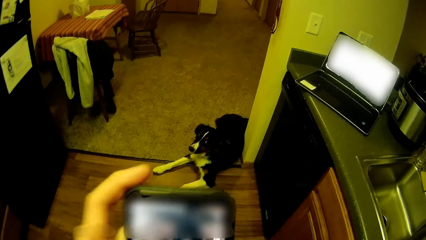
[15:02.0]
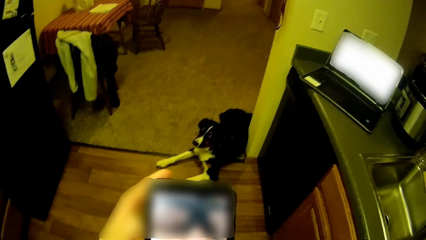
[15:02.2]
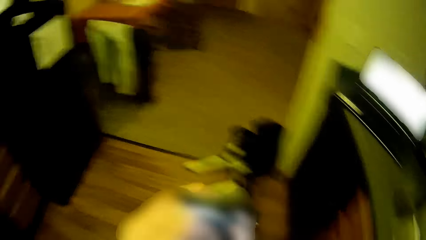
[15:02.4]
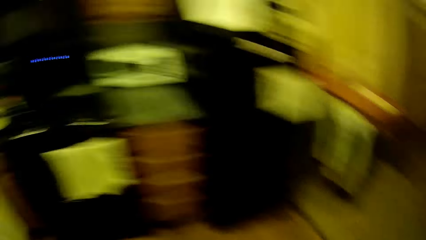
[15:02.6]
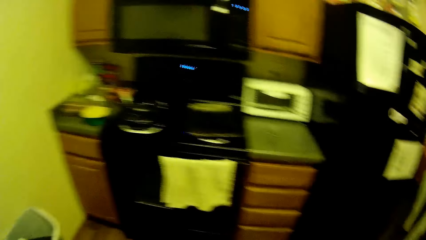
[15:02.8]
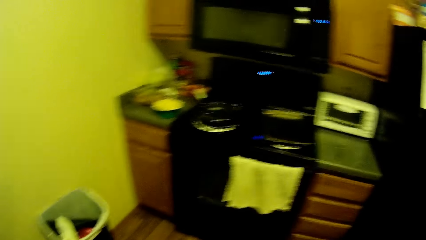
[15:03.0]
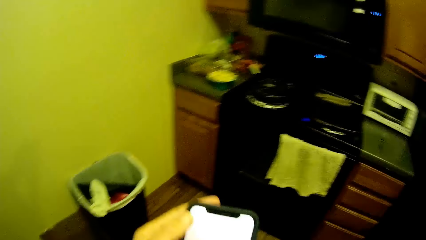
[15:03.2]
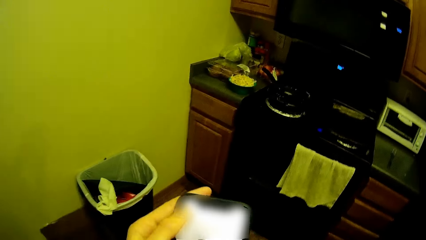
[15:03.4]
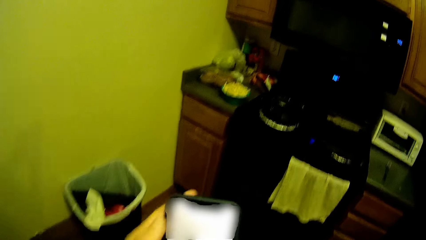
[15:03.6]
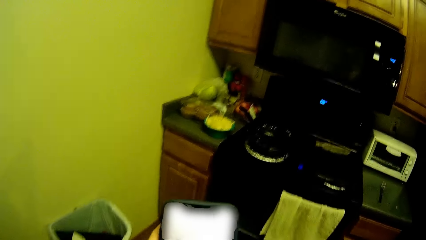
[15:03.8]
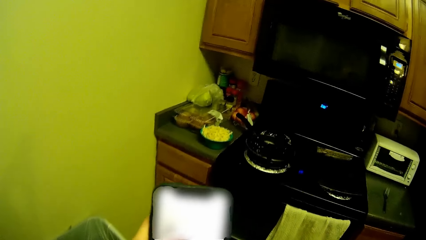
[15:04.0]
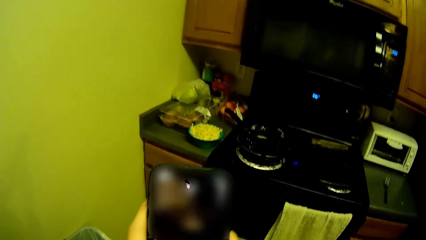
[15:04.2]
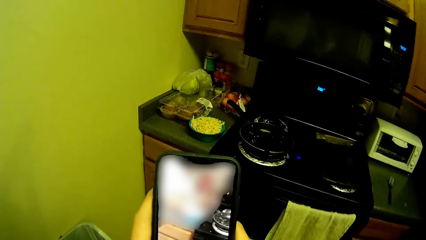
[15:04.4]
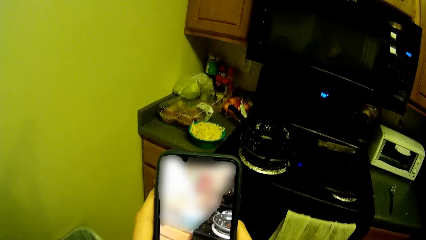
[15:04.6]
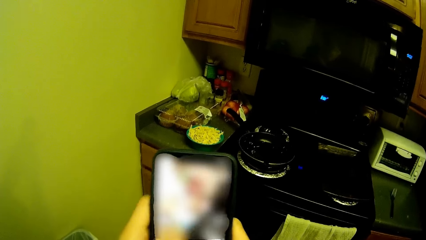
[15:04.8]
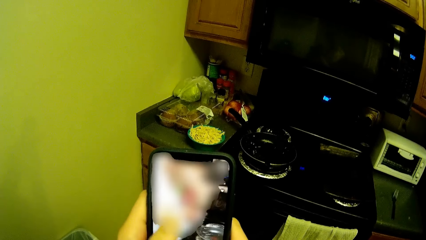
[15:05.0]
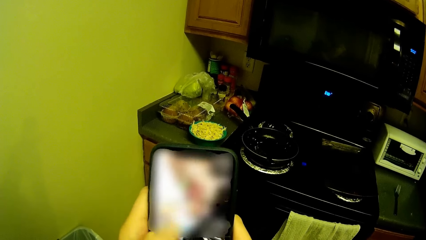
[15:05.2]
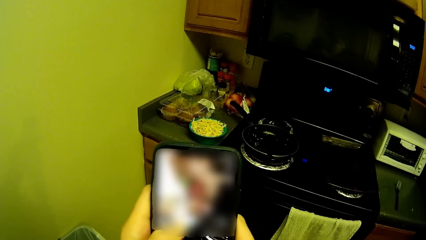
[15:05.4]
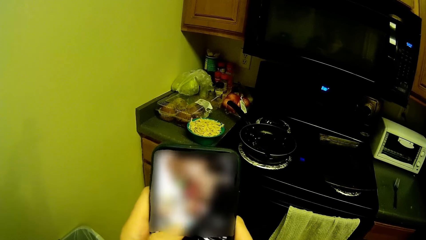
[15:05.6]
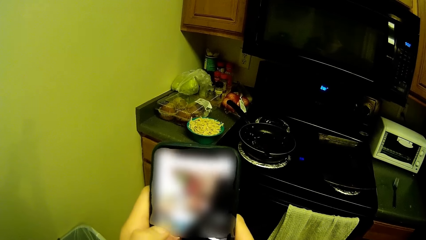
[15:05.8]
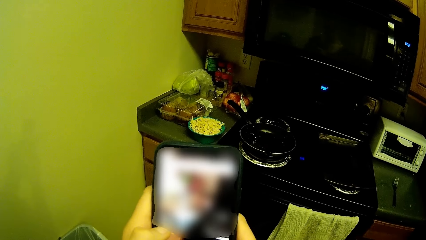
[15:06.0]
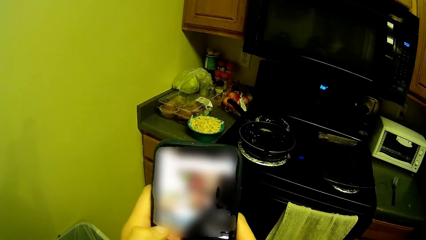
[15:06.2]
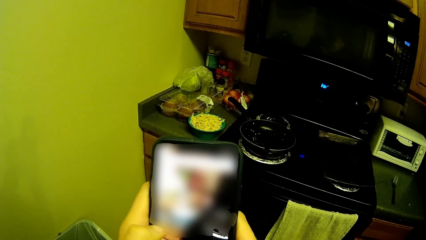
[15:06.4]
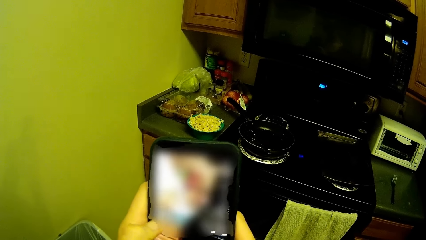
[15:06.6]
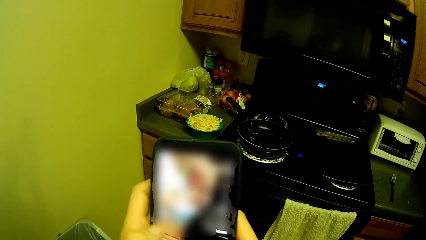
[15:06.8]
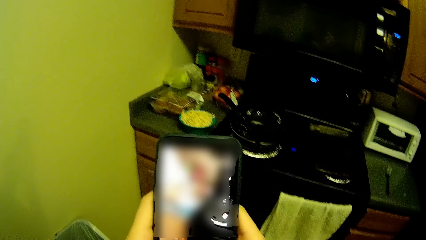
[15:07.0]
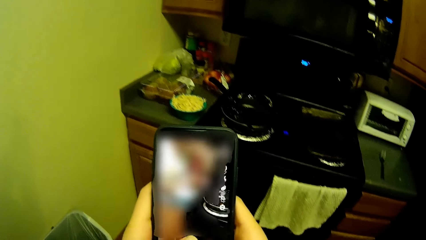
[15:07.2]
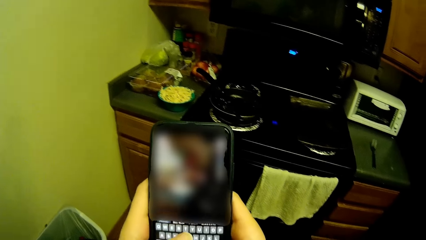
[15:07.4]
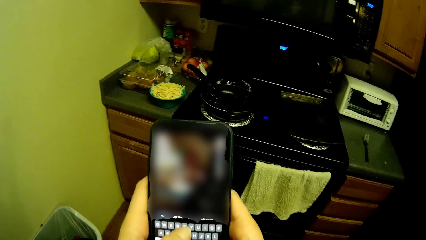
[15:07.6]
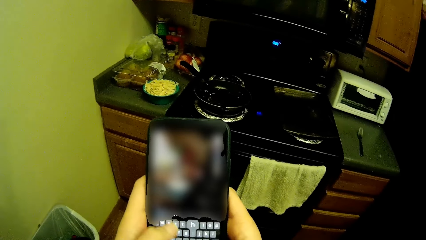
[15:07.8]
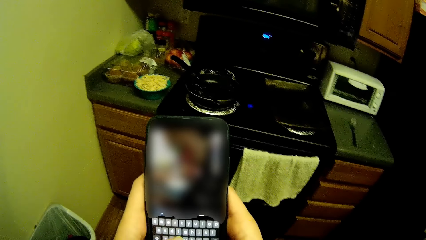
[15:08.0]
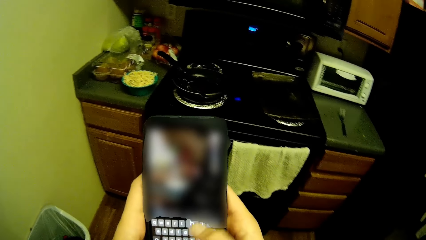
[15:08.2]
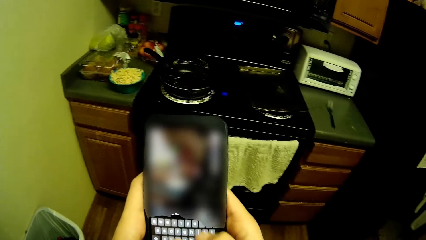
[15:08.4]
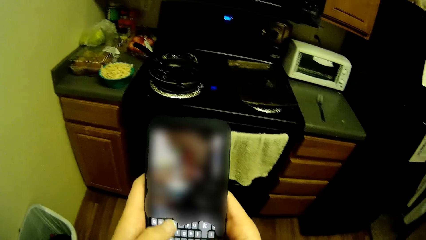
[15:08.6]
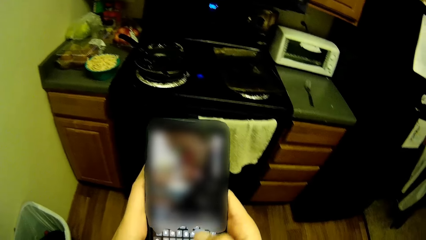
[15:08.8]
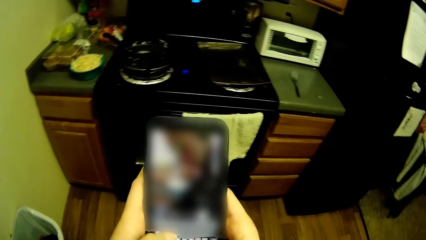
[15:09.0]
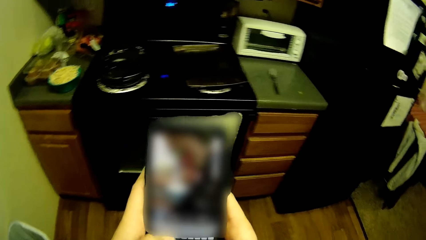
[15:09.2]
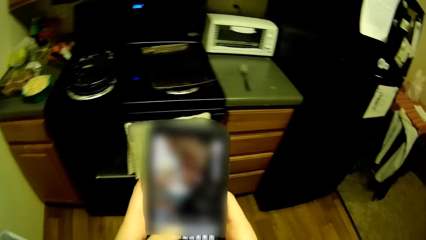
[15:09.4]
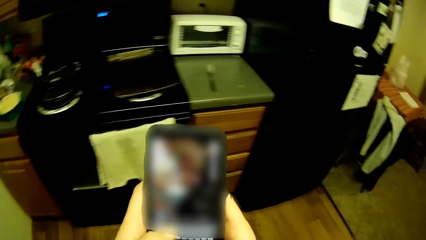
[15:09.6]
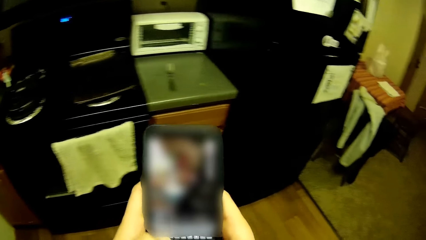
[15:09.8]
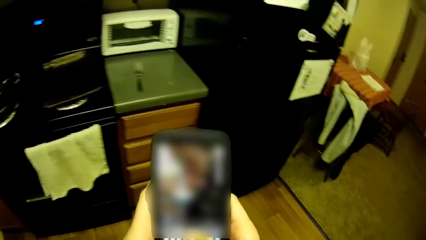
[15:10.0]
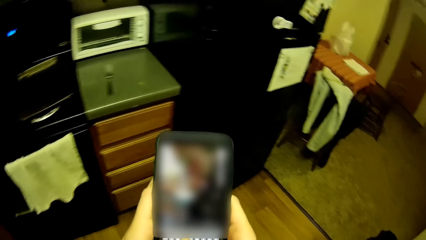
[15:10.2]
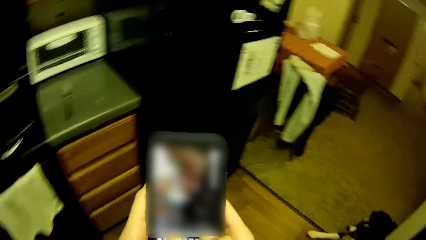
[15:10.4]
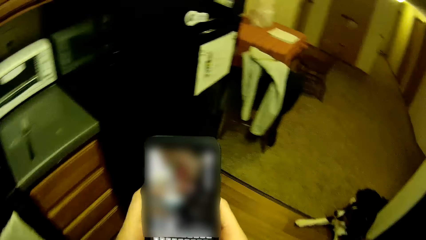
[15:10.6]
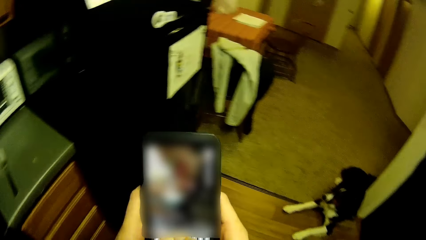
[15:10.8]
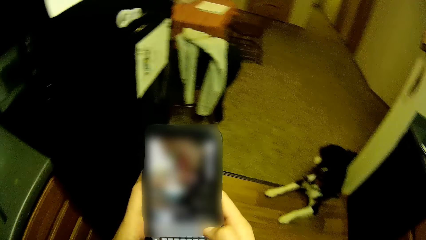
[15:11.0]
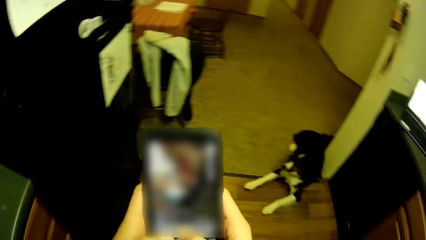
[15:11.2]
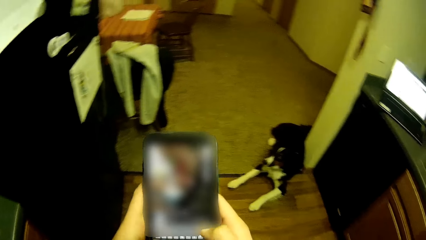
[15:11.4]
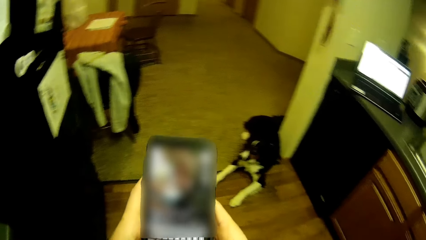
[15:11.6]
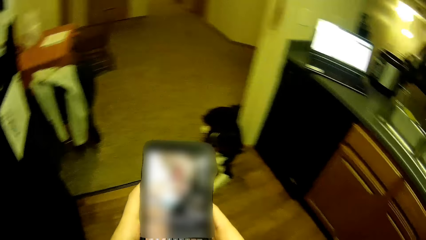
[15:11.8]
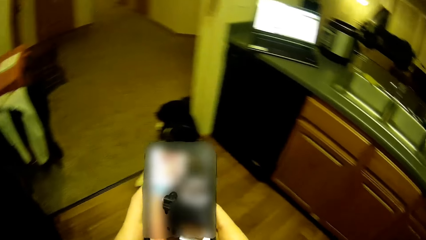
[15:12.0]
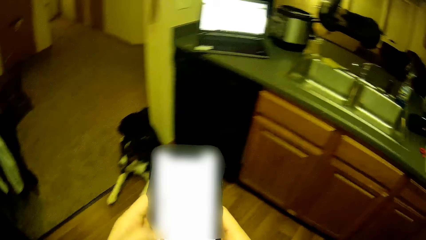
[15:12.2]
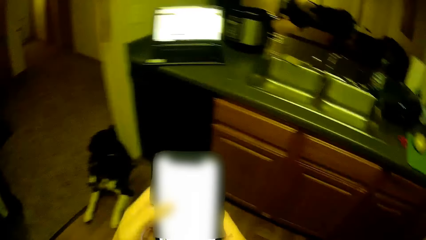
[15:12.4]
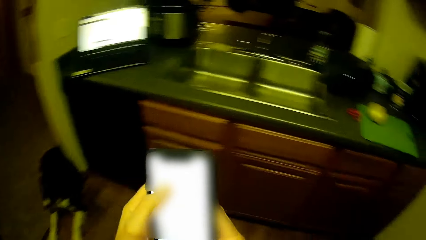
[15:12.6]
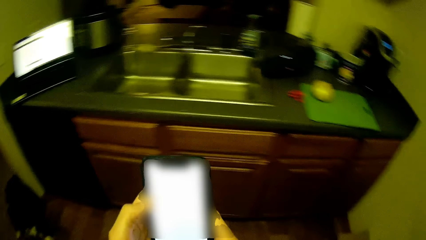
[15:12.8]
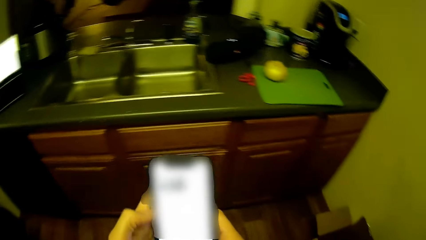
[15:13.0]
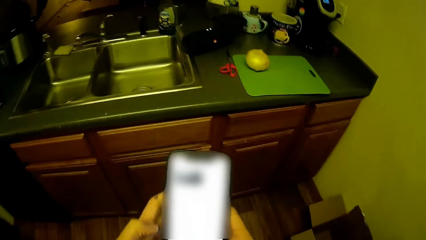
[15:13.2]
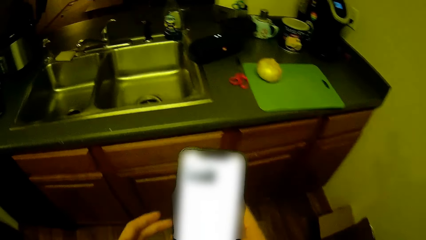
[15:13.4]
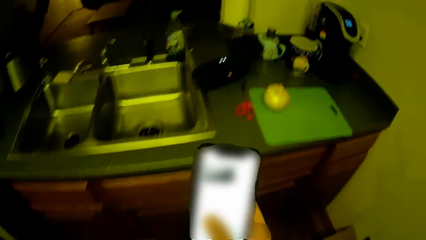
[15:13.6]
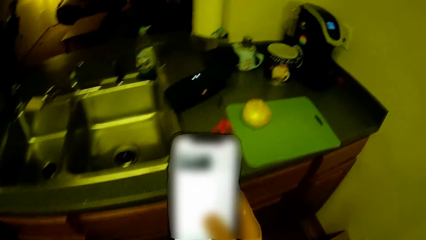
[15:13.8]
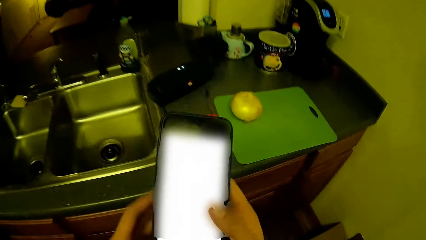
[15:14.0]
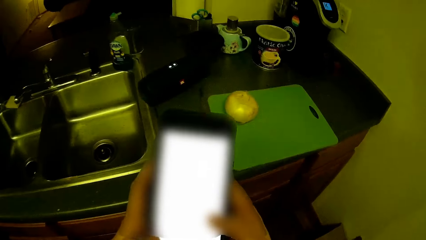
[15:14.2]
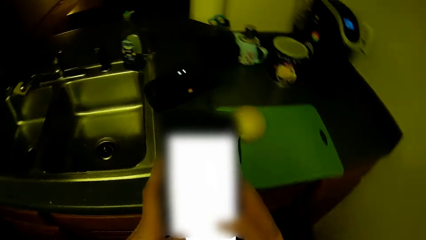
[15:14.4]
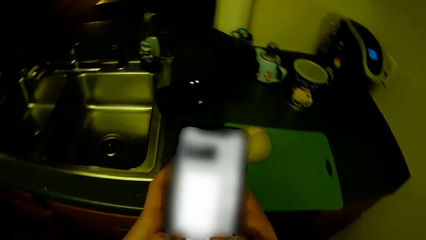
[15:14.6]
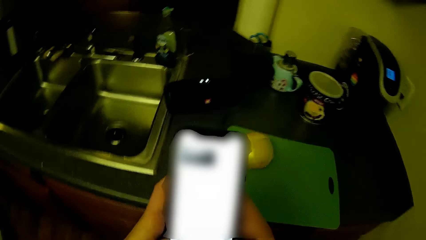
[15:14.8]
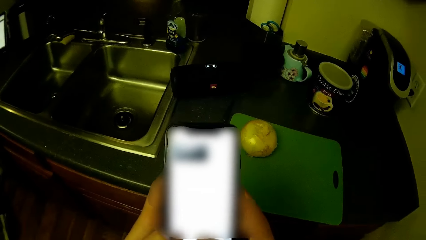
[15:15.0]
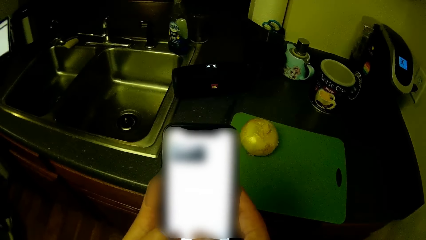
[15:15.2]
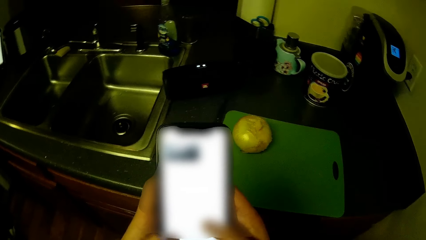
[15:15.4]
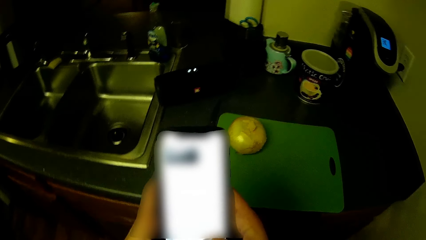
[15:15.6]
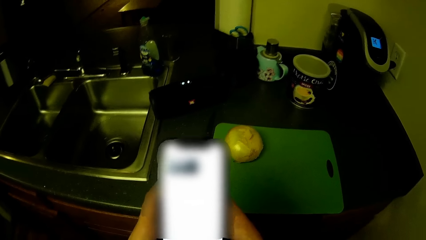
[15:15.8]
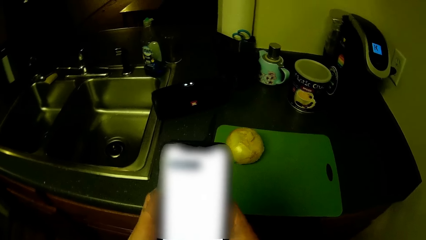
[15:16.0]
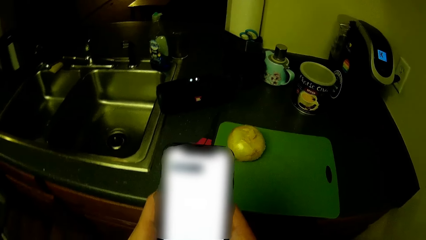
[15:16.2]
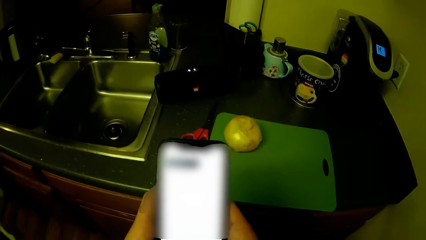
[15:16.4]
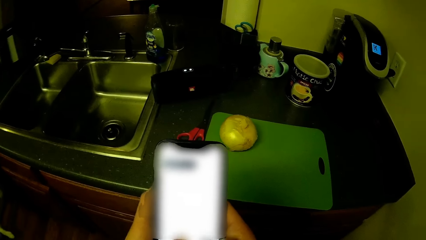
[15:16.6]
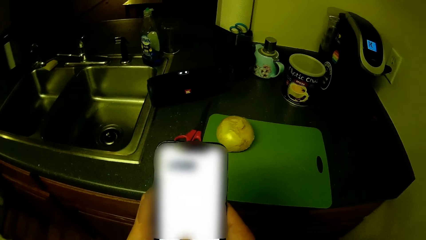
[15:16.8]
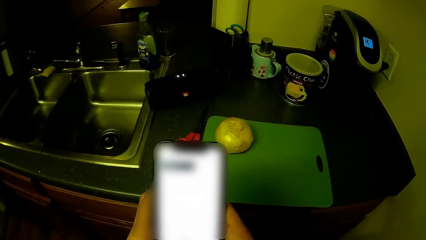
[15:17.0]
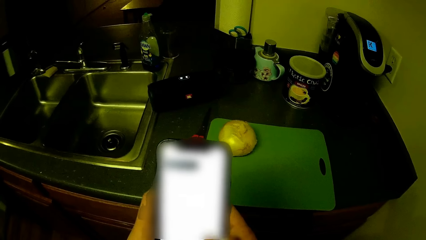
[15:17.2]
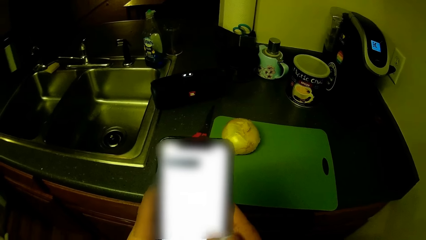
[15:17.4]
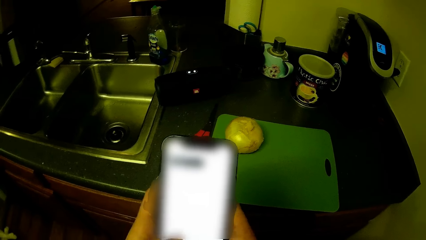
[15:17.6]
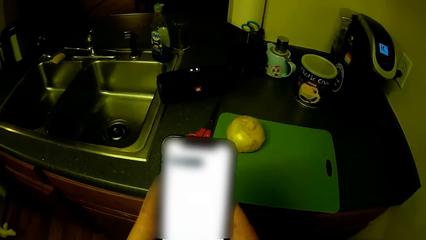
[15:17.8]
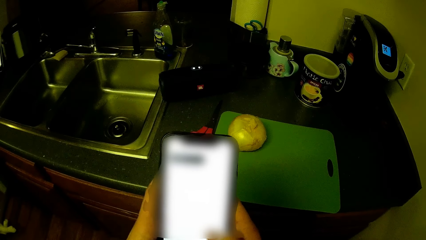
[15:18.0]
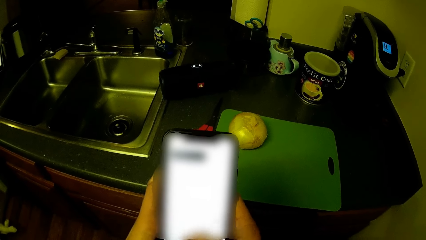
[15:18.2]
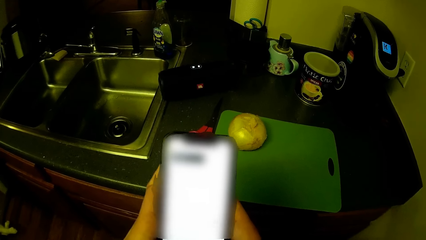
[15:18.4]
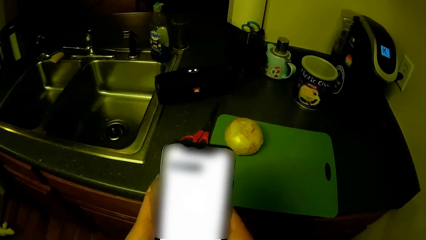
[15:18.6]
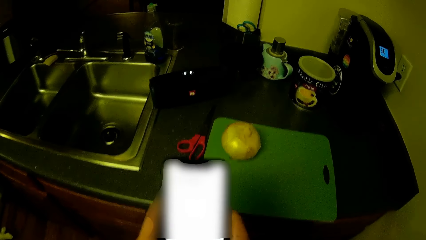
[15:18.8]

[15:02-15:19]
The camera wearer turns left and walks in the kitchen. They touch the mobile phone. They turn right. They swing the left hand and touch the mobile phone. They swing the left hand and touch the mobile phone.
